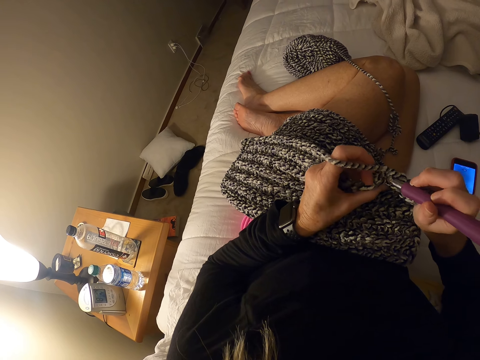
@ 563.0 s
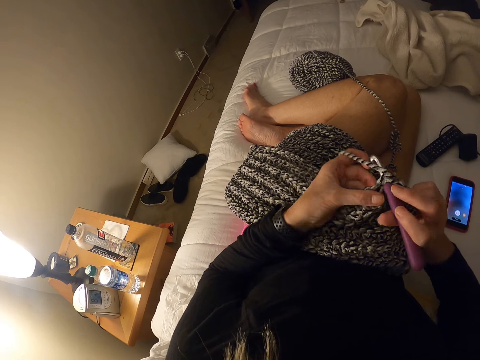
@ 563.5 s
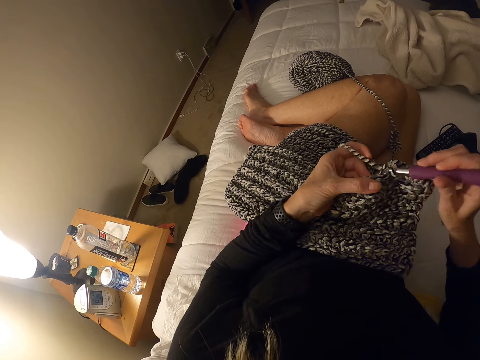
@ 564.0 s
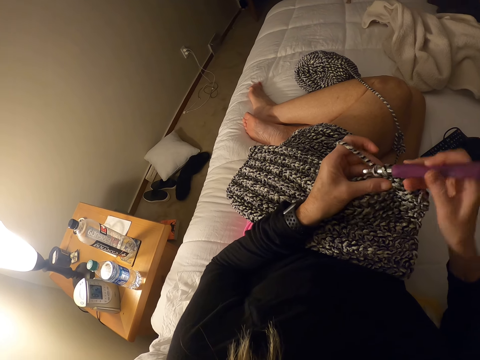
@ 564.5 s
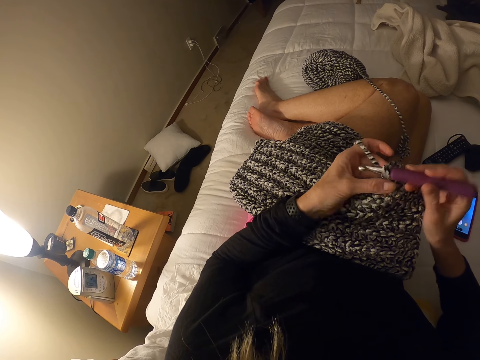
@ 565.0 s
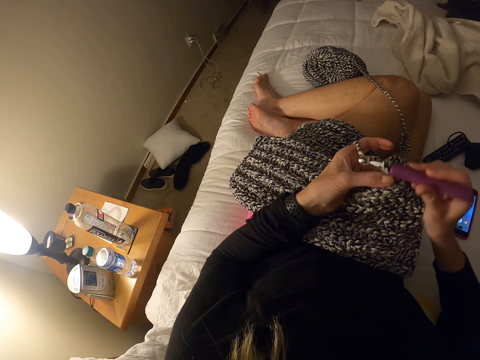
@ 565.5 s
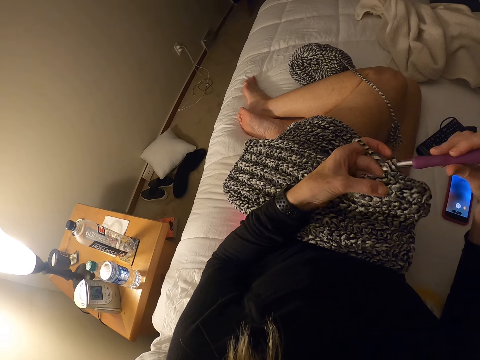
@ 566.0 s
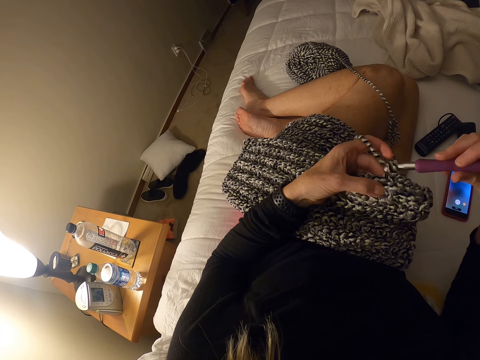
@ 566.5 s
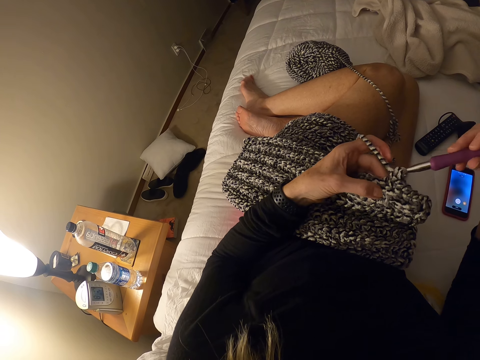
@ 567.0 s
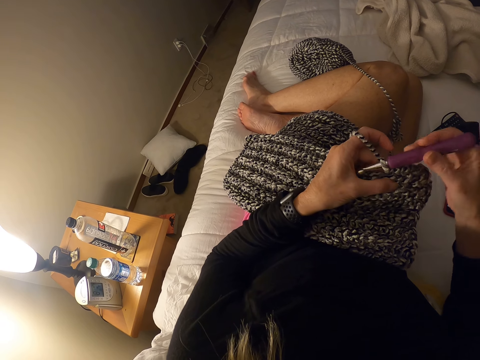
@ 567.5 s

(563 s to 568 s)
The camera wearer sews the crochet thread.

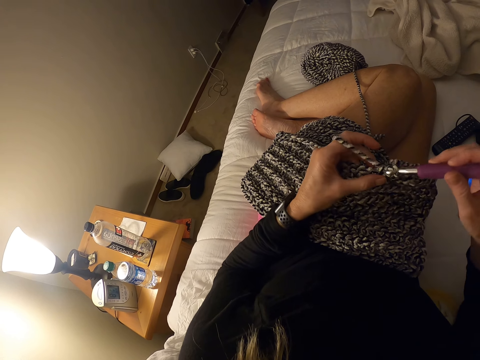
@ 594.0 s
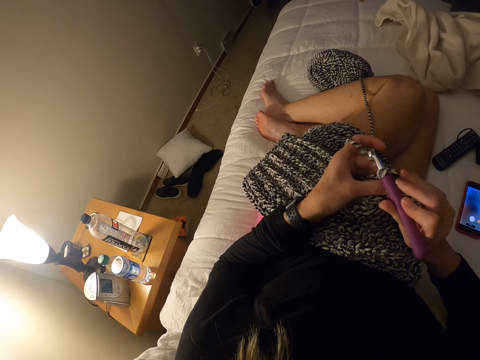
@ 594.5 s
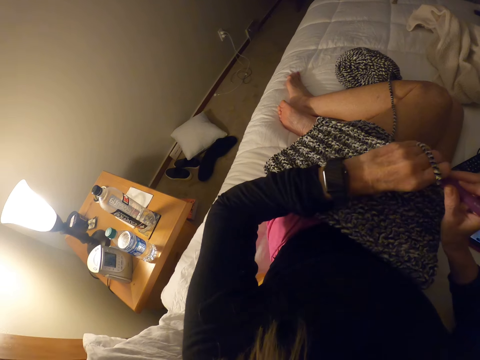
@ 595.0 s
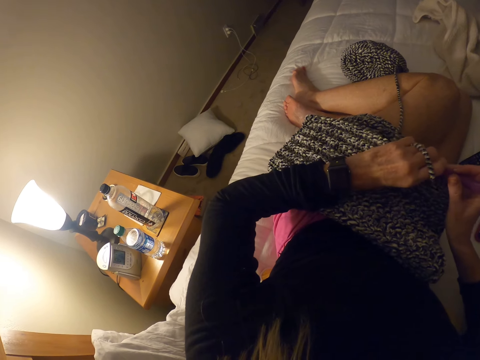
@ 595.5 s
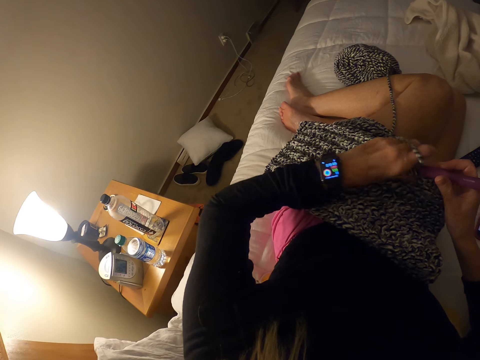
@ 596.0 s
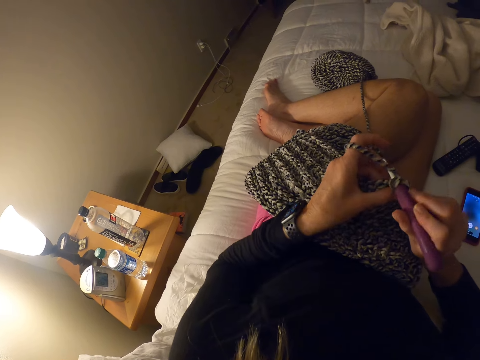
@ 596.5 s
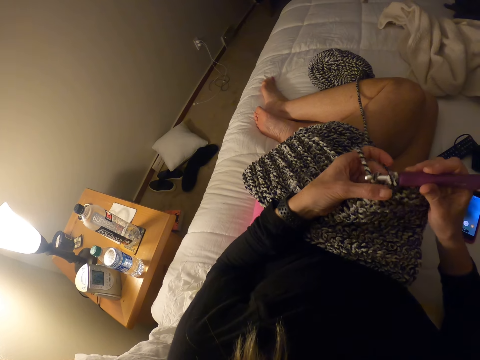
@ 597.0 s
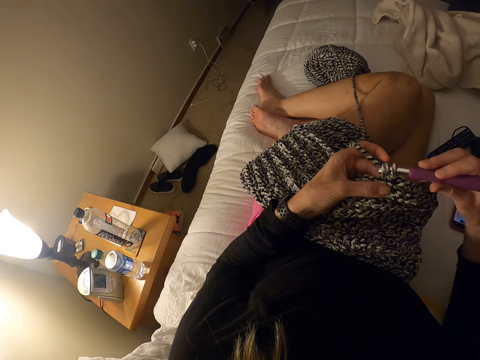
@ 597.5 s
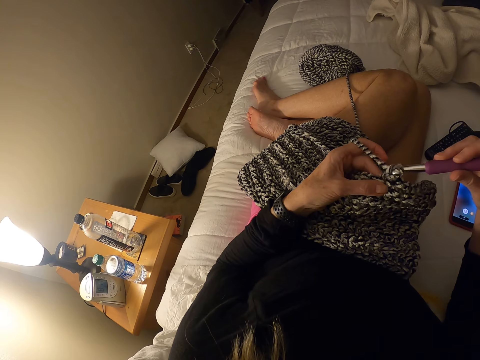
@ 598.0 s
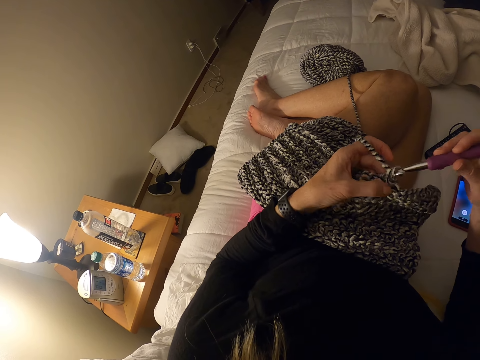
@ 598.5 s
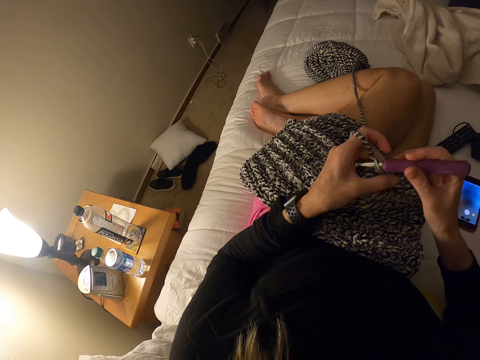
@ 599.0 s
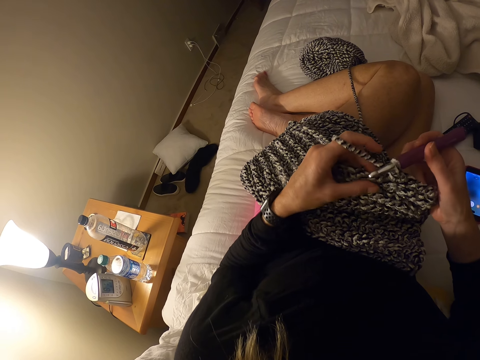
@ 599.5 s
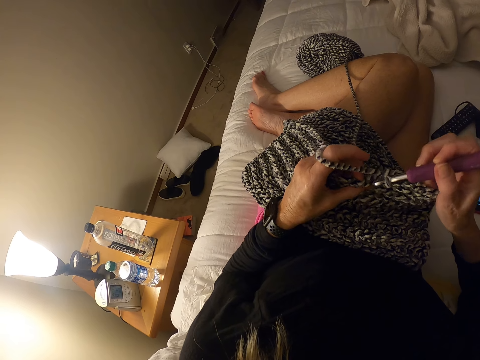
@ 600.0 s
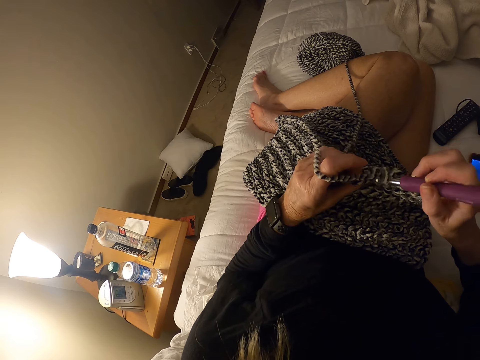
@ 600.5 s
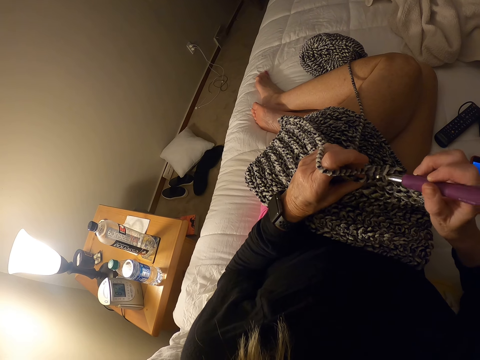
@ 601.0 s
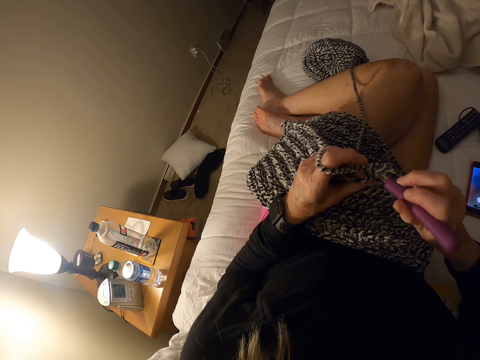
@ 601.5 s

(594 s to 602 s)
The camera wearer looks at her watch. She knits the crochet thread.

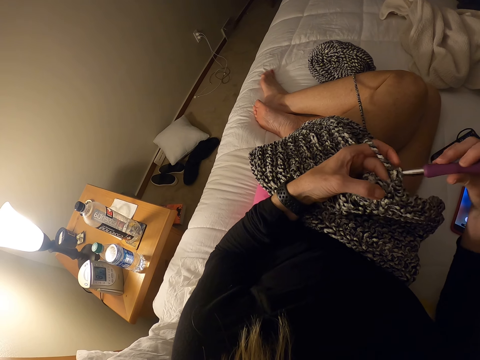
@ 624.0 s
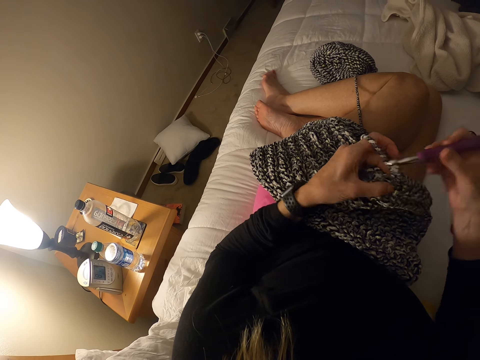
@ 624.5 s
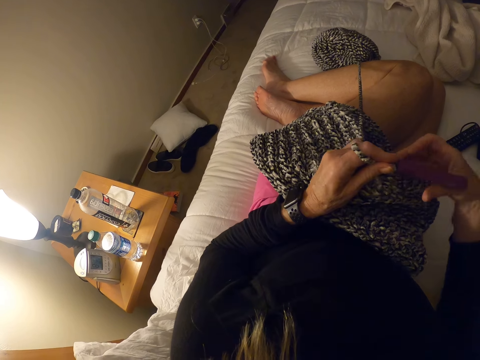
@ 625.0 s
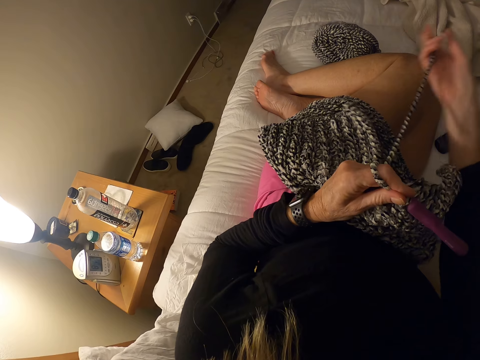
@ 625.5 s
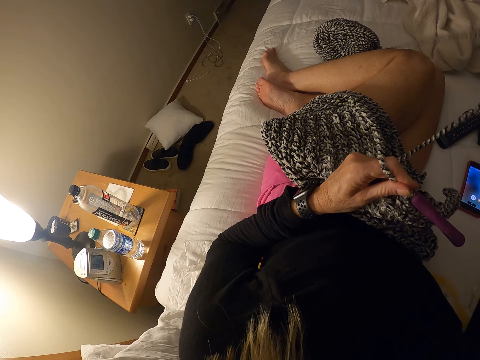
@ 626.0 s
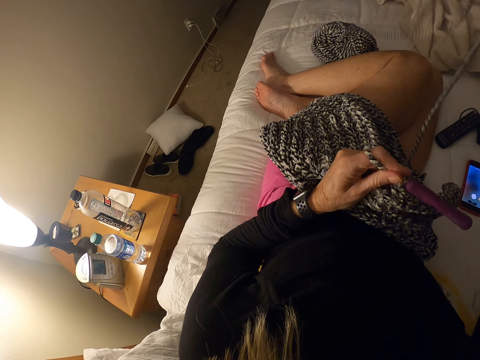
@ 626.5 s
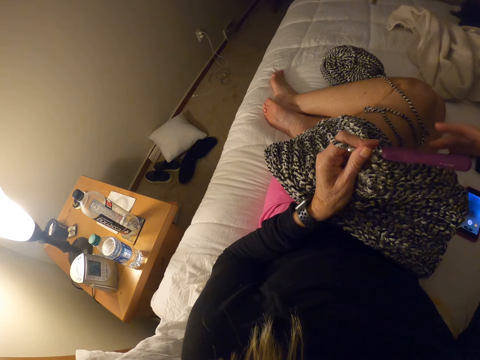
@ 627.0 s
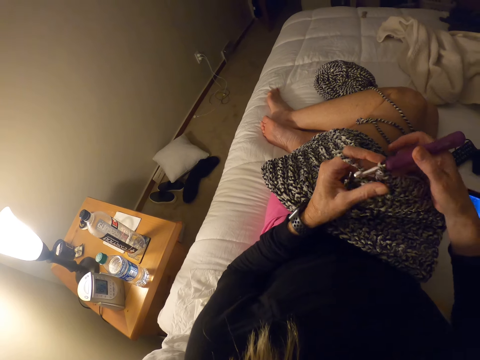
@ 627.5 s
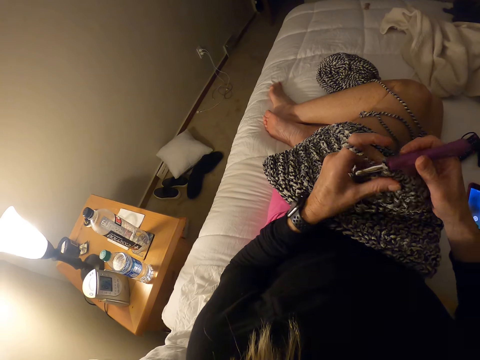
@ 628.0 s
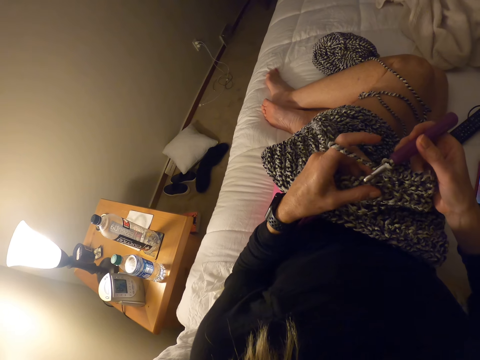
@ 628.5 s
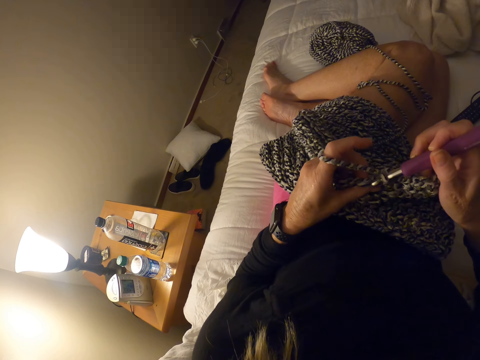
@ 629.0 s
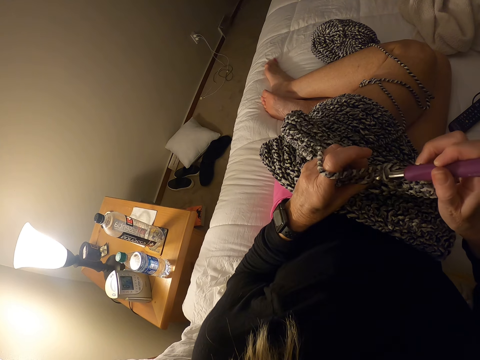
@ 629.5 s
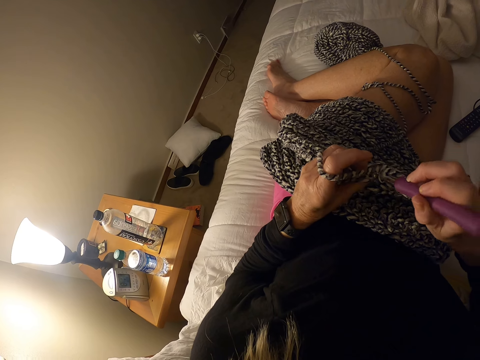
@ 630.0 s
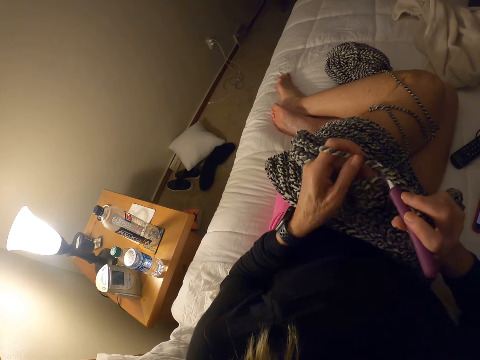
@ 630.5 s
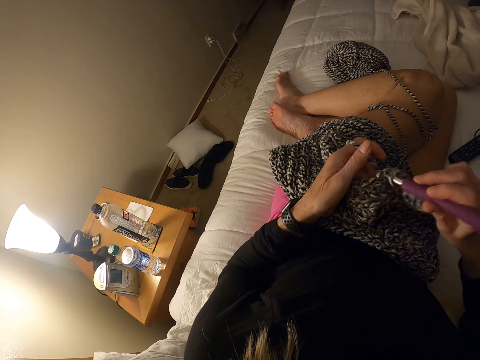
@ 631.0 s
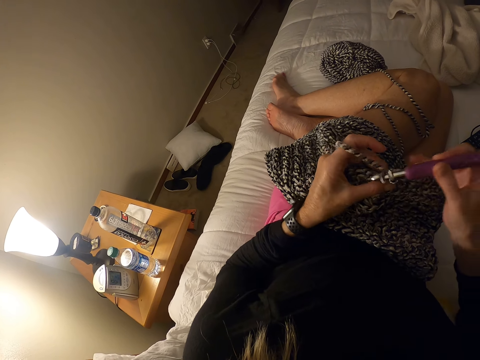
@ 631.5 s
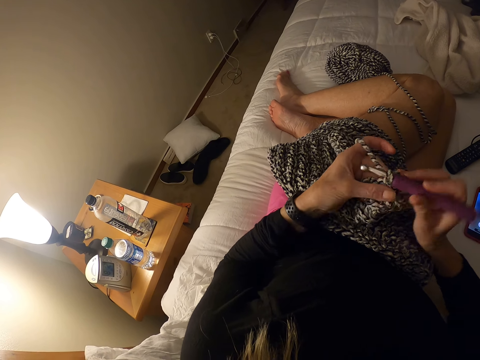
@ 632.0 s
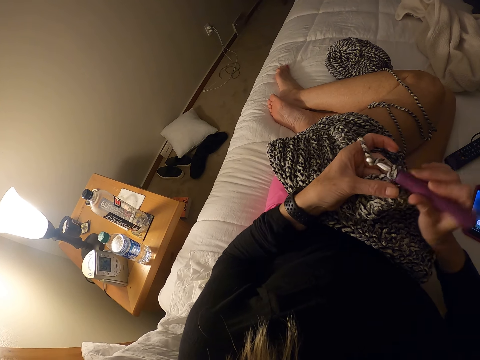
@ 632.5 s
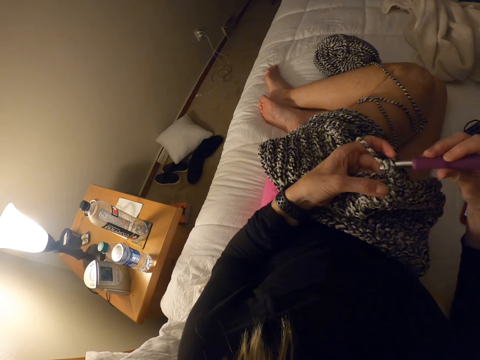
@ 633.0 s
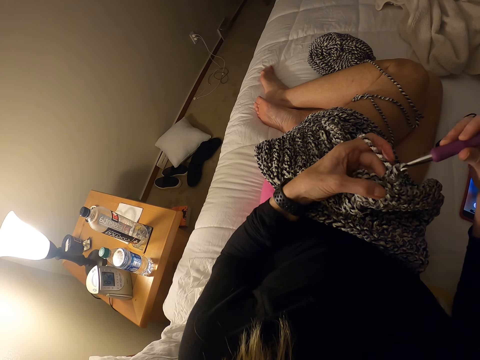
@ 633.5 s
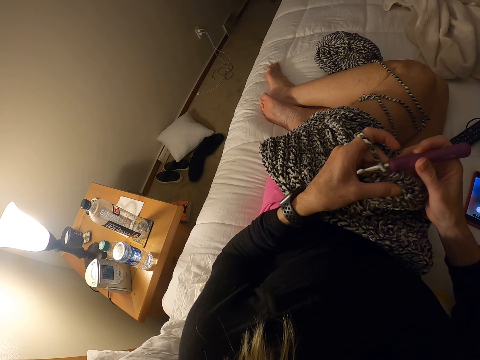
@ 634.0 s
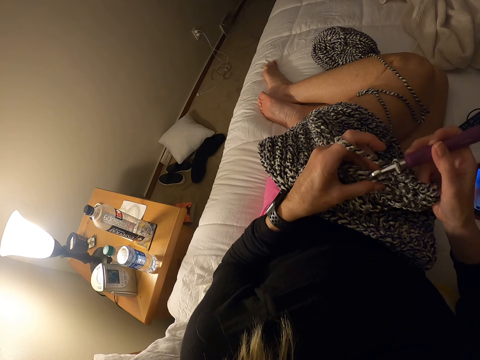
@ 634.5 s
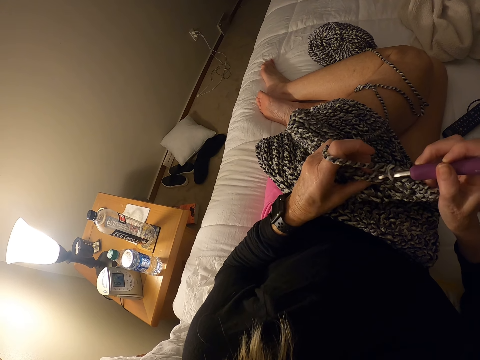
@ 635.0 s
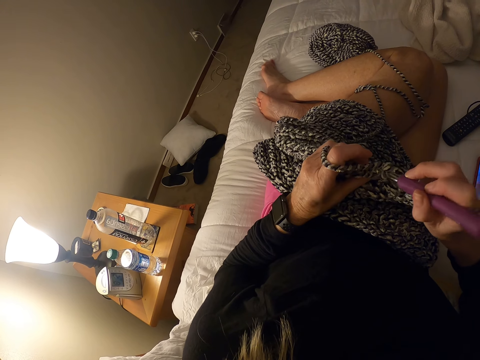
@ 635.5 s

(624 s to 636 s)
The camera wearer pulls the yarn from the skein of yarn. They hold the needle. They crochet the yarn with the crochet hook. They weave the crochet thread.

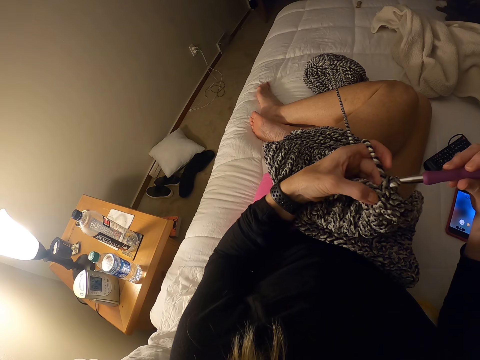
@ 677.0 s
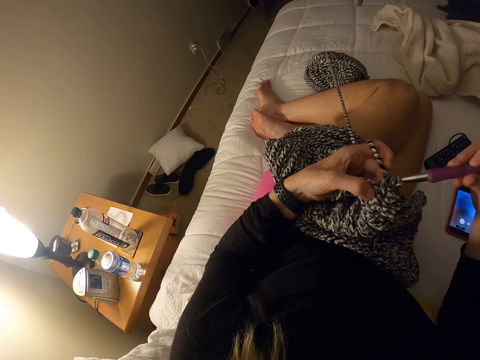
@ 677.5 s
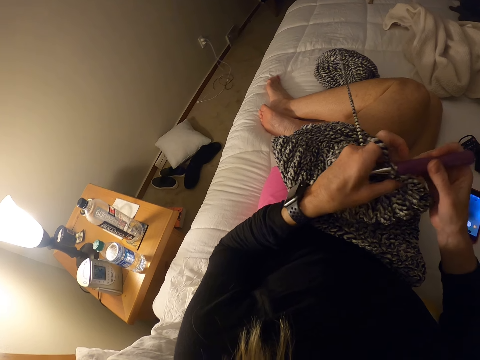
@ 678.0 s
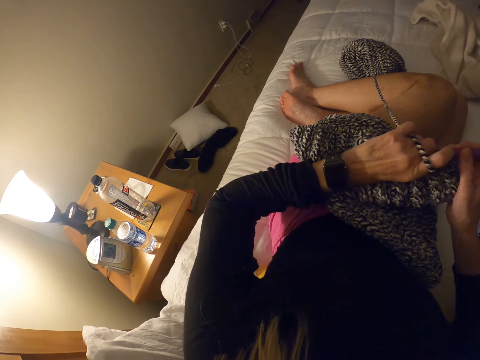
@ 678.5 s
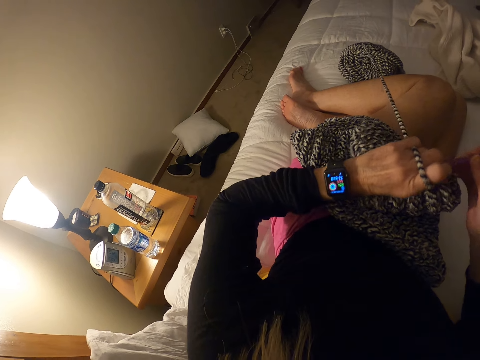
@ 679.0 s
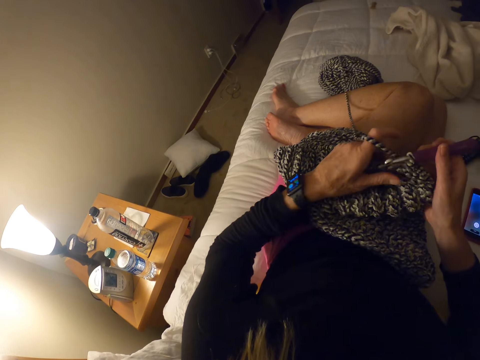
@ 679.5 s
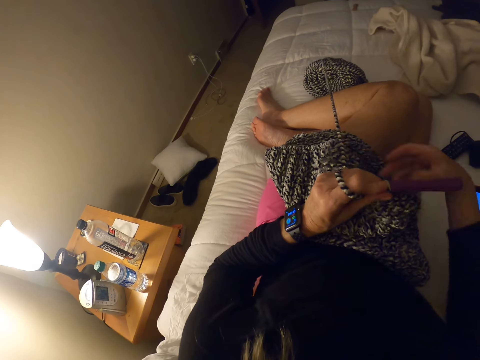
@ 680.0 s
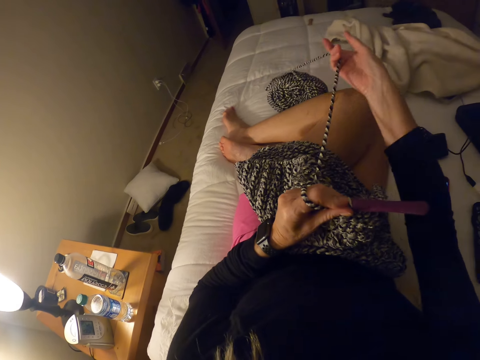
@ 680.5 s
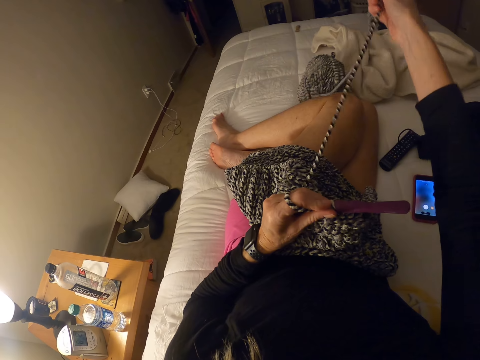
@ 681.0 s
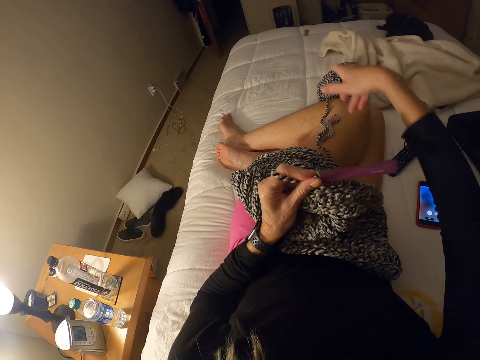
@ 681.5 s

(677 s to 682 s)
The camera wearer looks at her watch. They pull the yarn from the skein of yarn.
